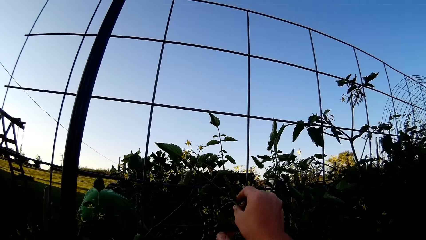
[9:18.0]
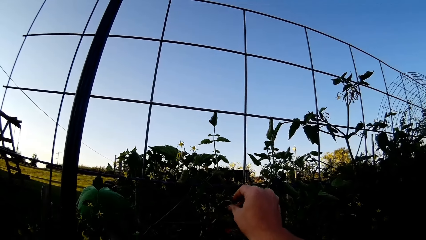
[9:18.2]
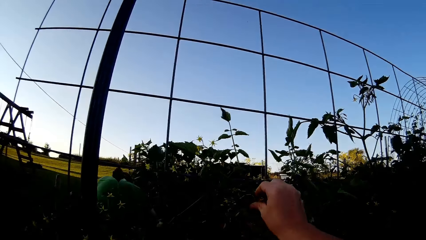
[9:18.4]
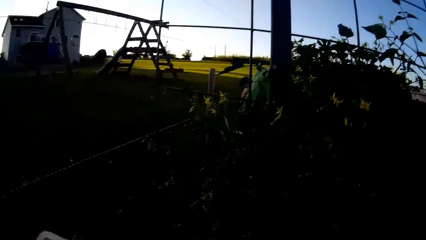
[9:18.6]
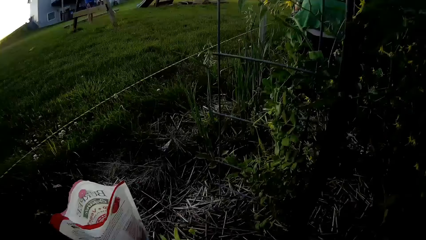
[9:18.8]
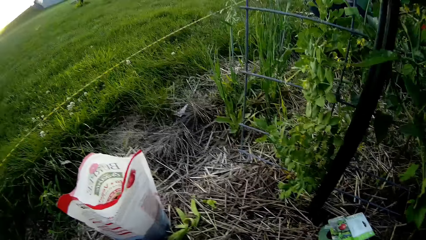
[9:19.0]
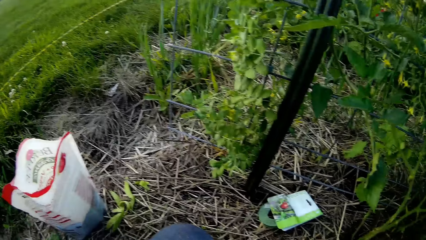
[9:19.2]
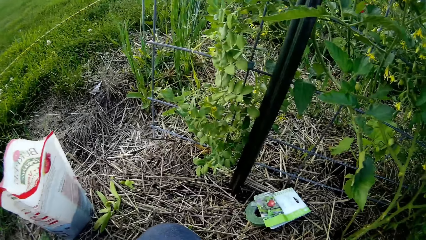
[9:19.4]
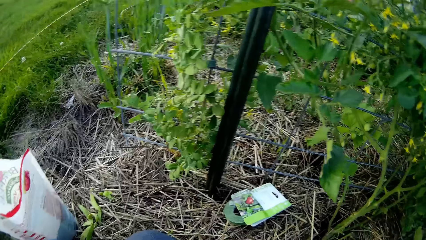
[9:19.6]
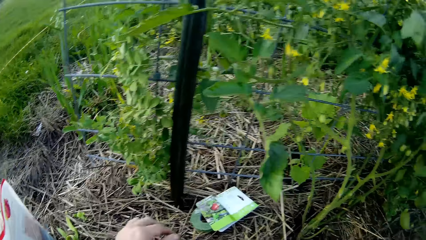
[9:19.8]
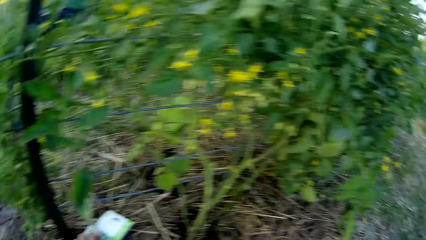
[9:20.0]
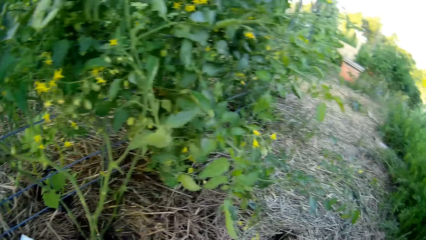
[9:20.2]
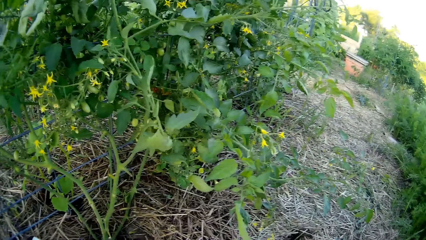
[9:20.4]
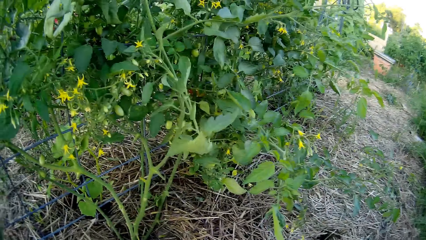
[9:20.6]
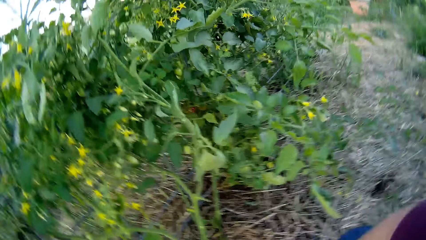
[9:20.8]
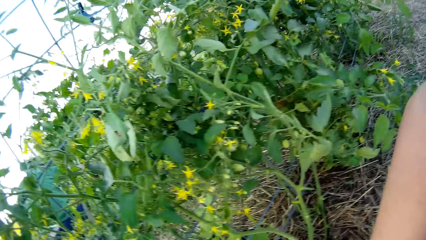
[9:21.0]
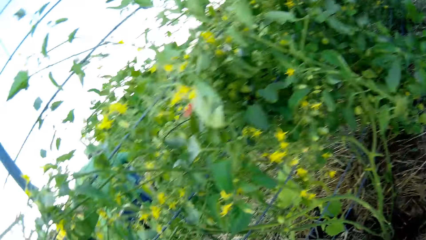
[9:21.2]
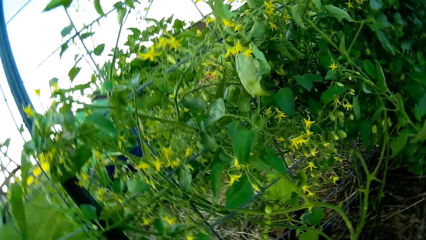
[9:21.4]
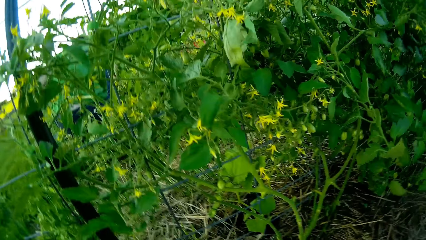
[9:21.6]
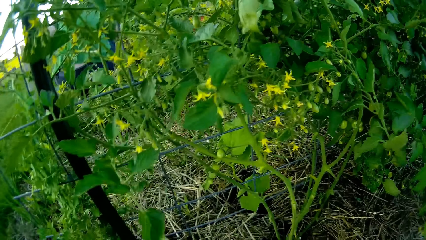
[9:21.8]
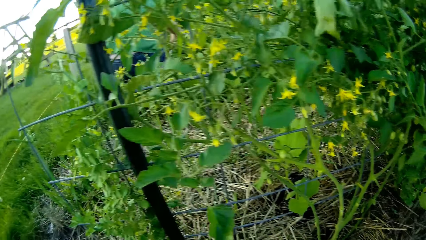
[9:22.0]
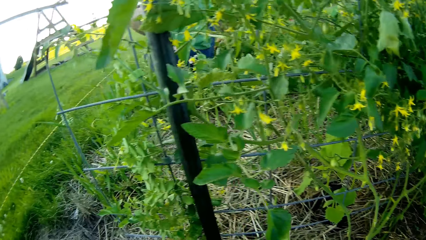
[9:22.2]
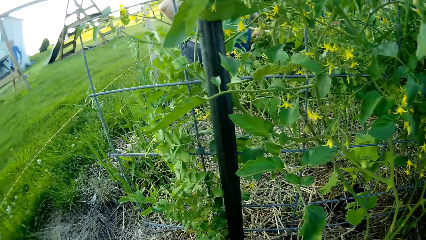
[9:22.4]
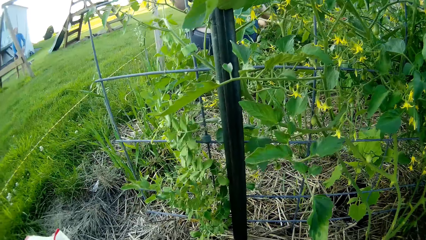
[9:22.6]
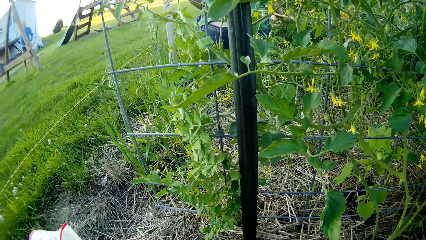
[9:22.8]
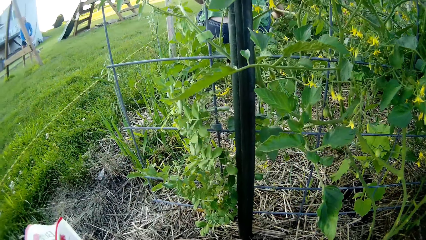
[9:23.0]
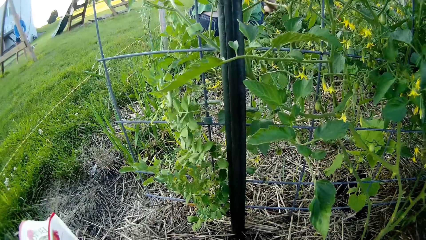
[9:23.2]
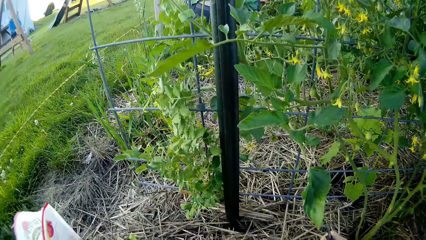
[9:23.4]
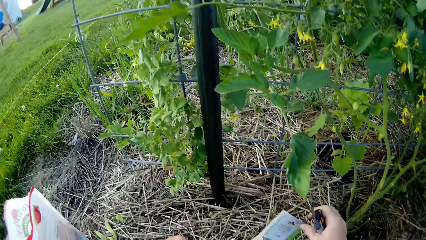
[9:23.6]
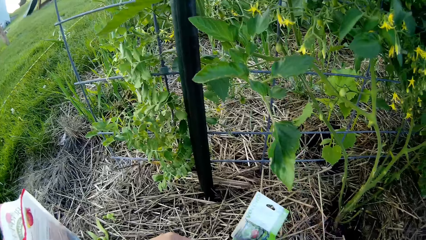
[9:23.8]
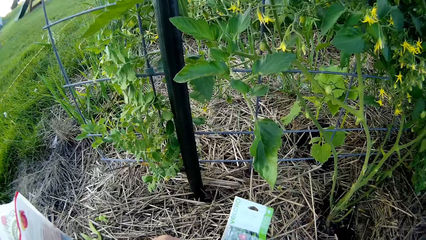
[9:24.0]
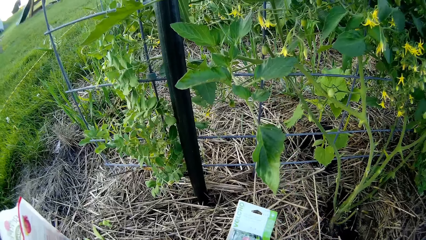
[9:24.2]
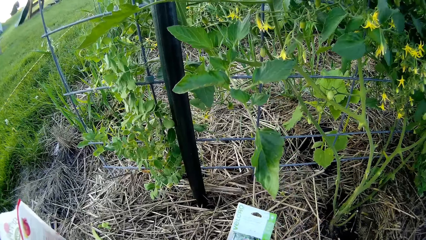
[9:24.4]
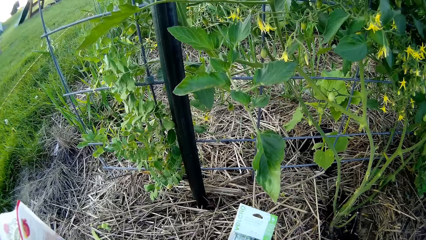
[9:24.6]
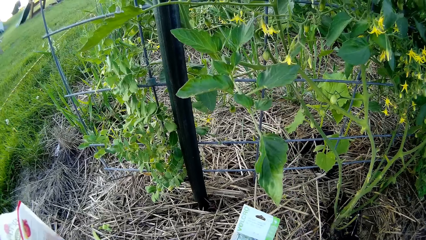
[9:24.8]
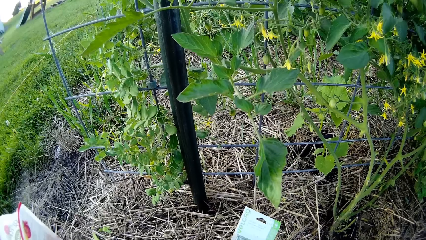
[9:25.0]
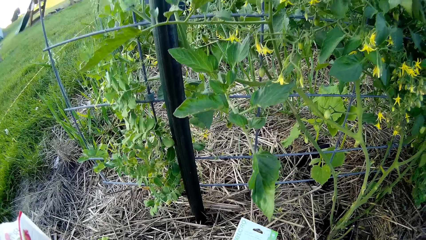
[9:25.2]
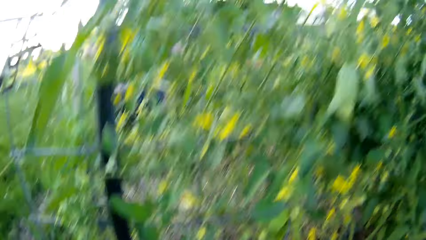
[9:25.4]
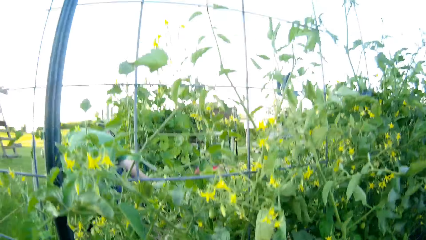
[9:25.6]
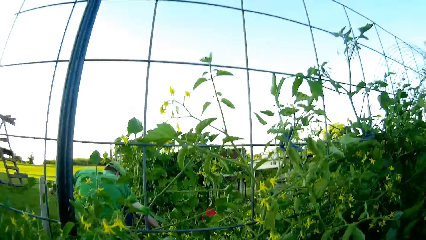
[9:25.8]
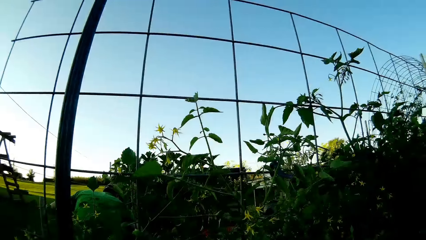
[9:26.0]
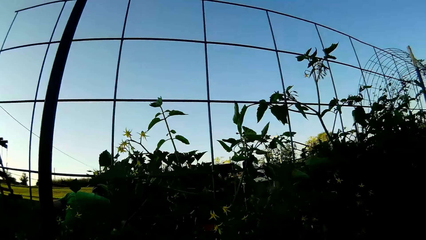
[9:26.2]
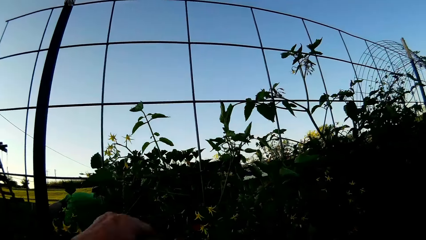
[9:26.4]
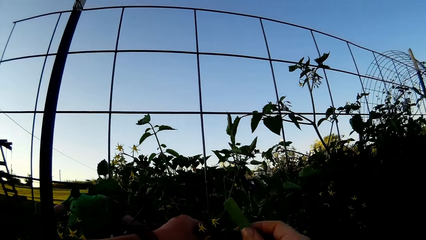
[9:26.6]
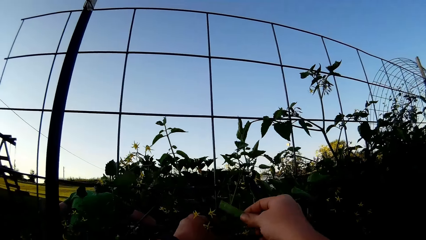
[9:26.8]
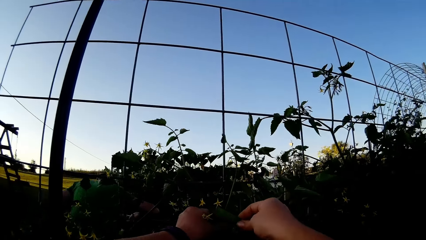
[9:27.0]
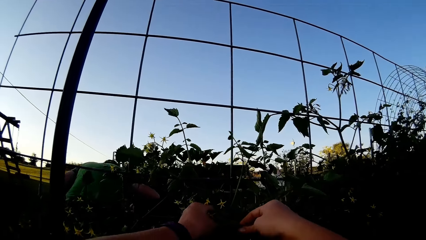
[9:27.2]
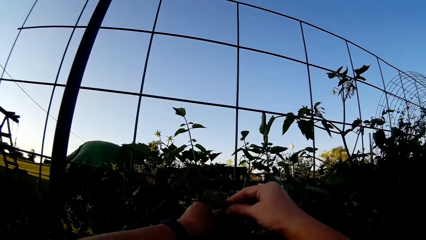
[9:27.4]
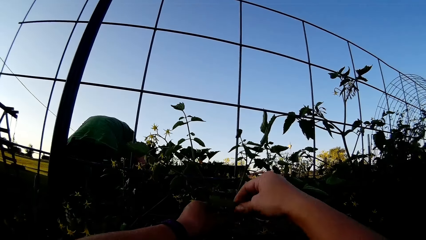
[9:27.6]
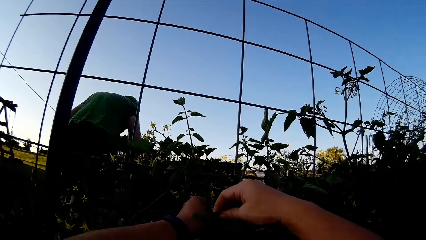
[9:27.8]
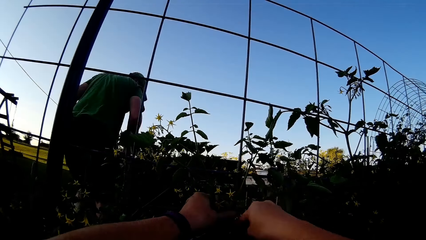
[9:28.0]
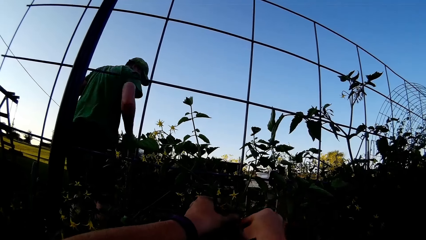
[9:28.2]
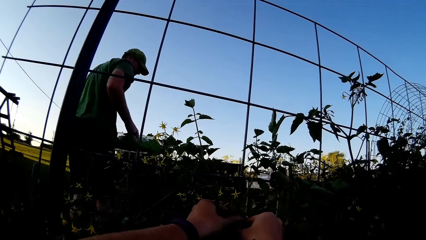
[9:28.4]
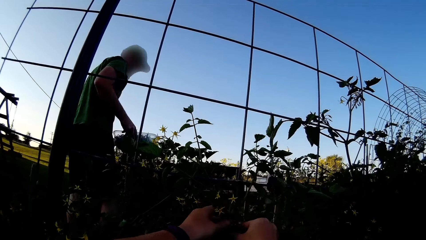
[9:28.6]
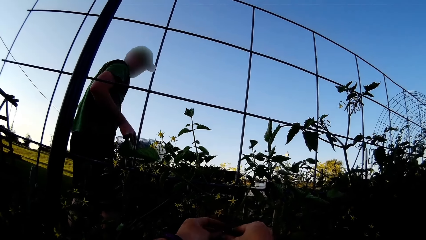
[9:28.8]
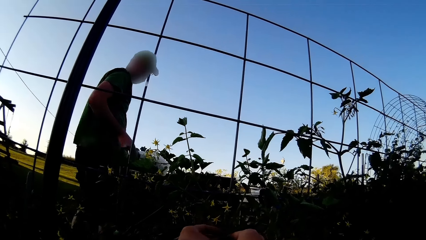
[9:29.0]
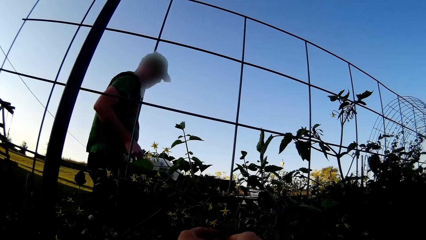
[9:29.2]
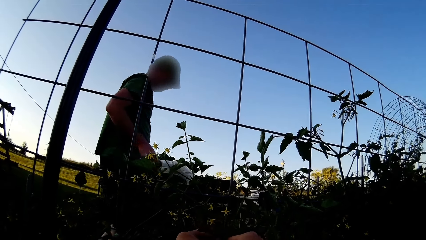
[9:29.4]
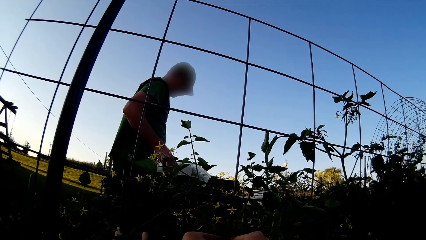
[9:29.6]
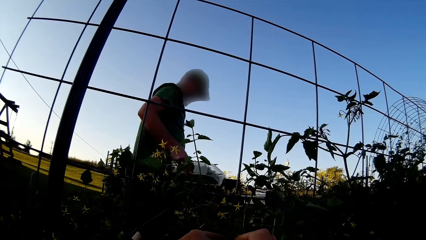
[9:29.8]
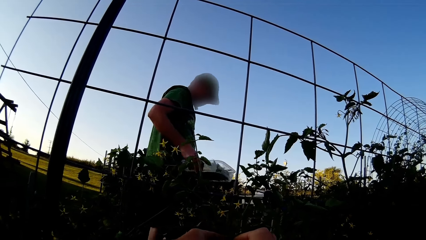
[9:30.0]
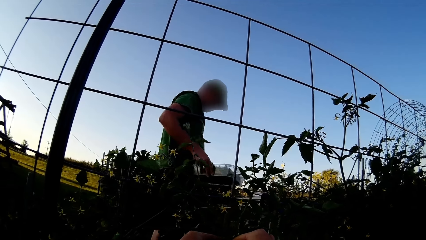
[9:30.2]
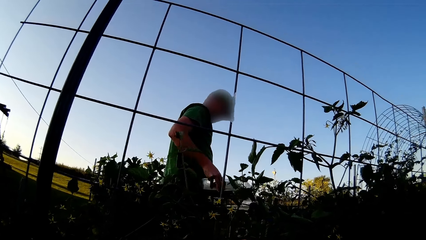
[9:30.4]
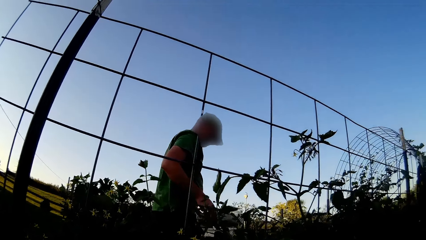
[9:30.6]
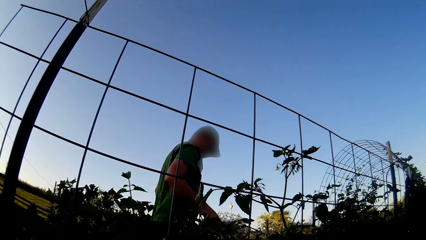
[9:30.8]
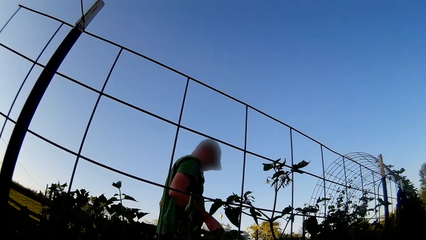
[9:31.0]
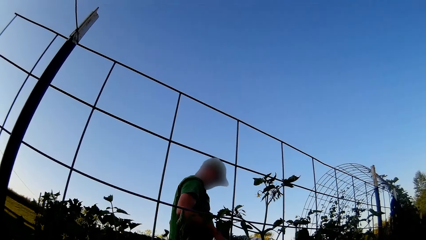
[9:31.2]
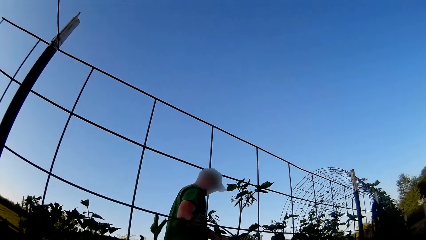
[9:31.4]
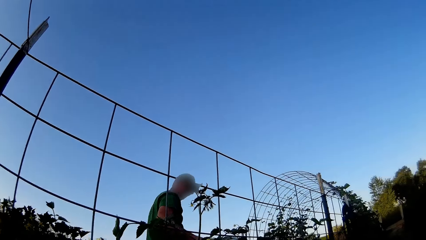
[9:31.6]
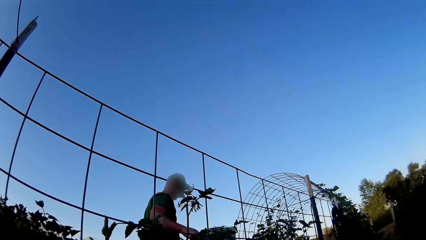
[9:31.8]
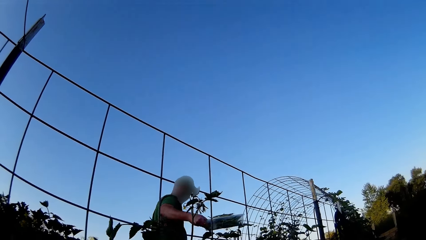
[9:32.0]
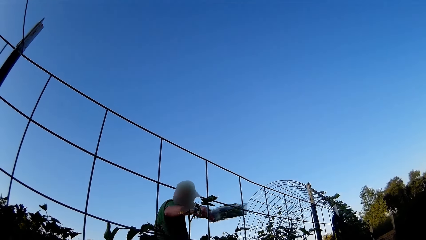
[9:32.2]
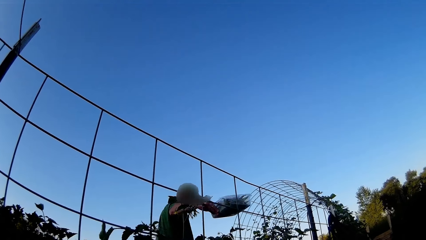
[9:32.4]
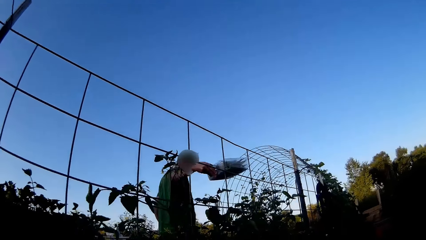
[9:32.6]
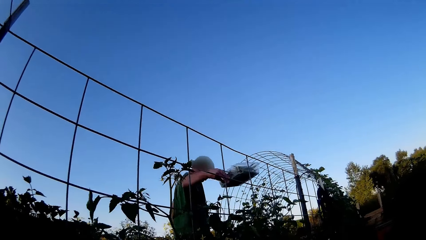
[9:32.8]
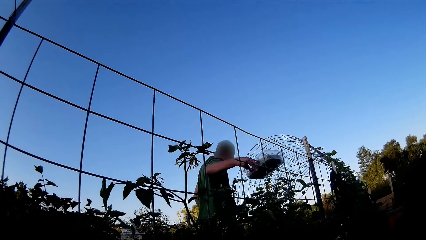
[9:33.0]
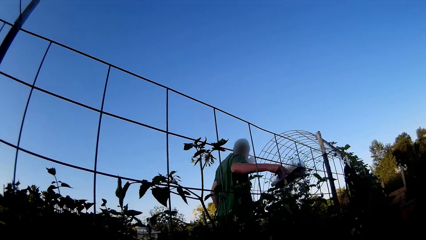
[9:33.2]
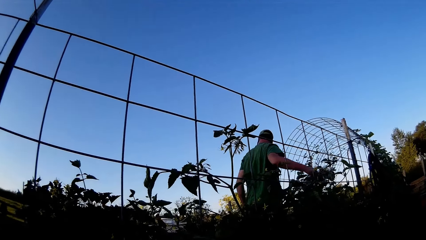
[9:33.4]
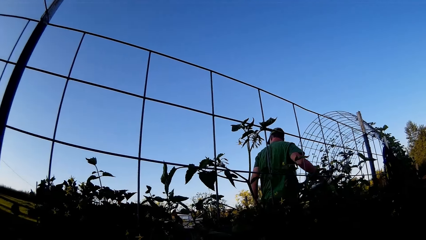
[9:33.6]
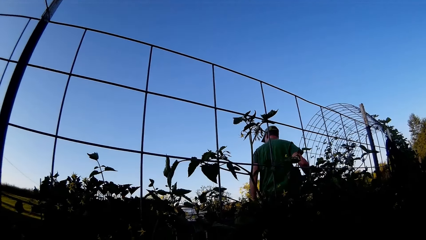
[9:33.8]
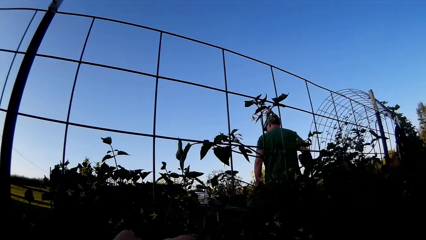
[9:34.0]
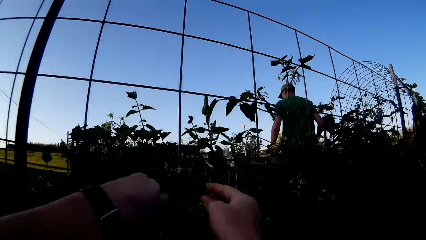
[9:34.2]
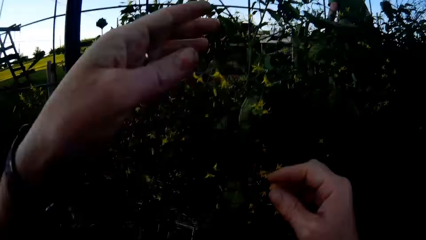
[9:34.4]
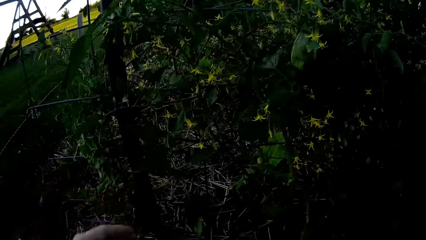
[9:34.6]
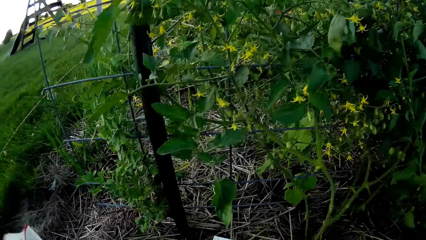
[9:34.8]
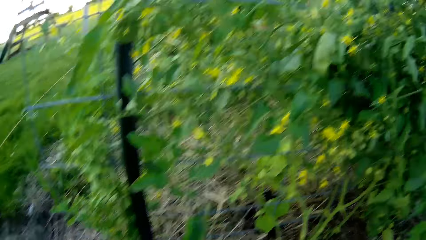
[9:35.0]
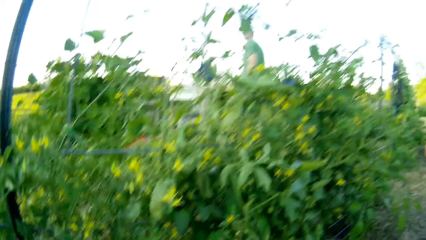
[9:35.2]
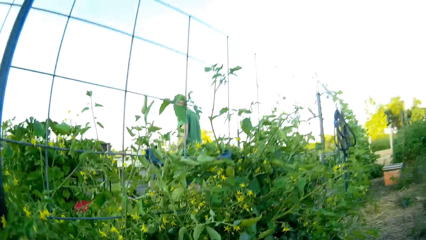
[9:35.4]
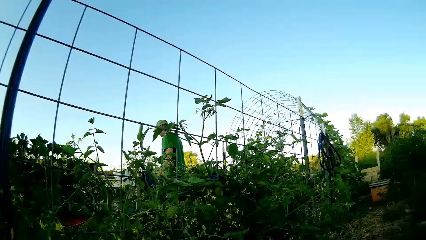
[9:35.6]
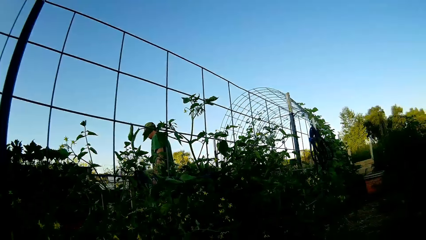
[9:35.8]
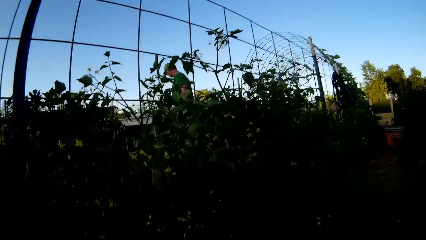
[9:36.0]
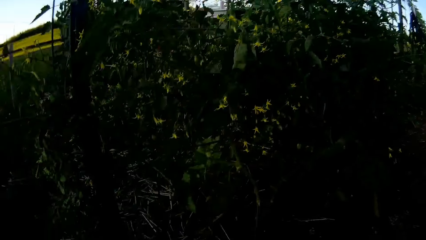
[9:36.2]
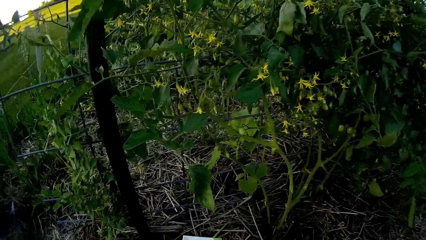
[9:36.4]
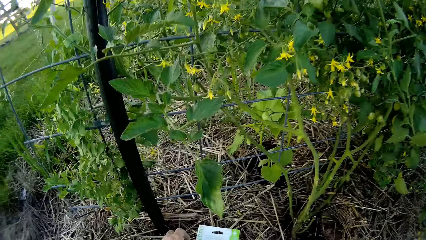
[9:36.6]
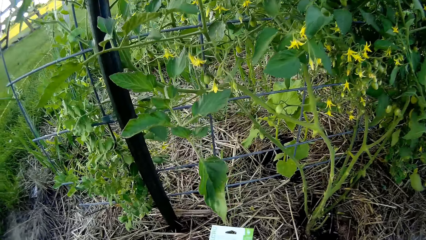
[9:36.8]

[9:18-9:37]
The camera wearer picks up the packet on the ground. They hold the packet. They pick something from the tree. A person stands up. The person walks with the tin. The camera wearer ties the tomato plant with a cello tape on the mesh. The person lifts the hand with the tin. The camera wearer removes the hand from the plant.
